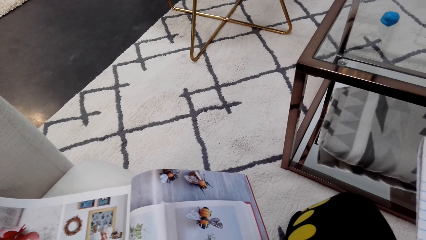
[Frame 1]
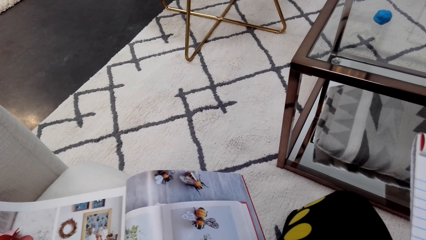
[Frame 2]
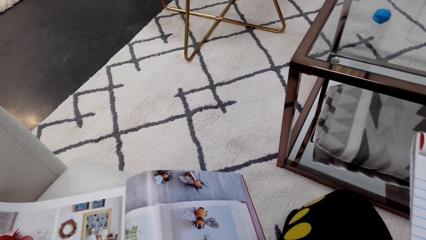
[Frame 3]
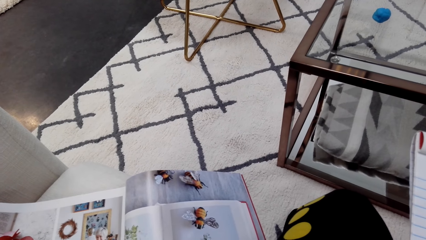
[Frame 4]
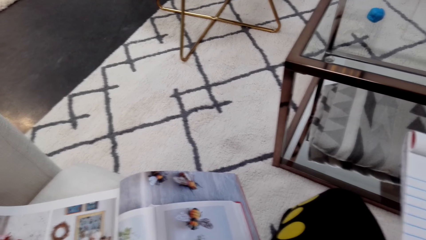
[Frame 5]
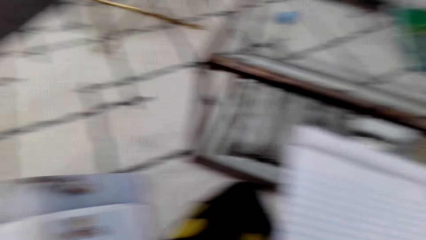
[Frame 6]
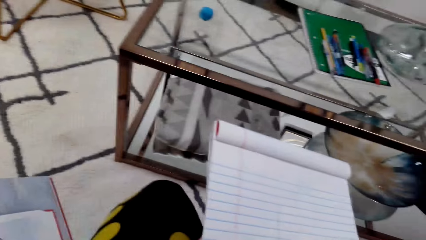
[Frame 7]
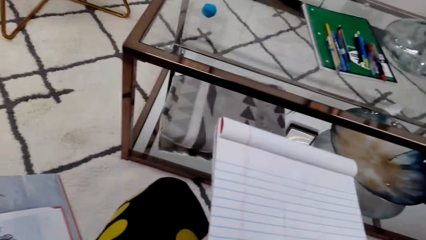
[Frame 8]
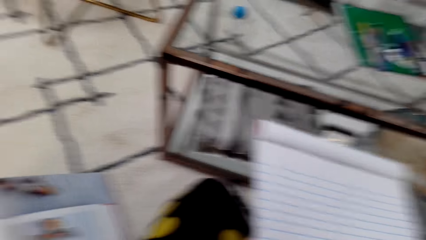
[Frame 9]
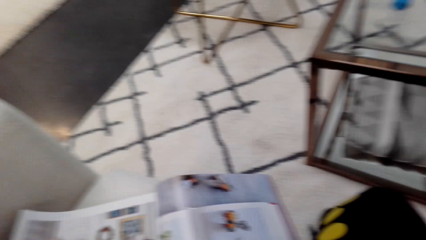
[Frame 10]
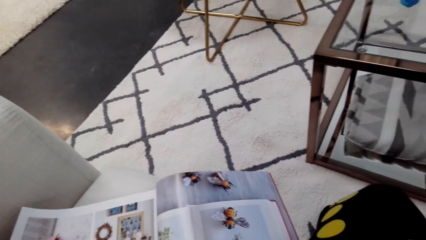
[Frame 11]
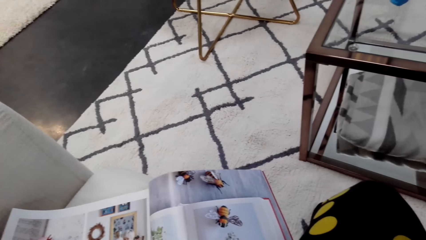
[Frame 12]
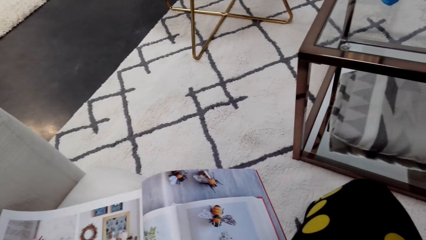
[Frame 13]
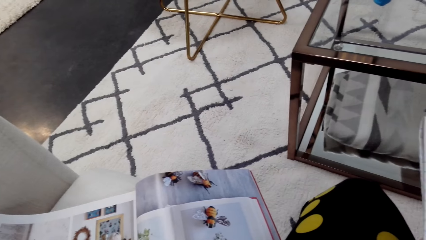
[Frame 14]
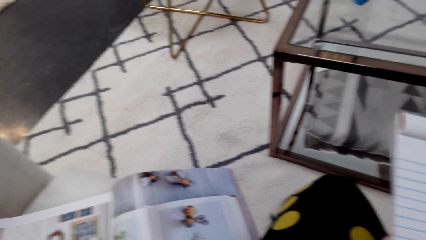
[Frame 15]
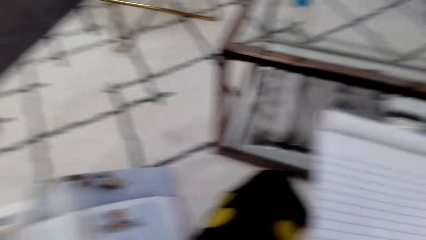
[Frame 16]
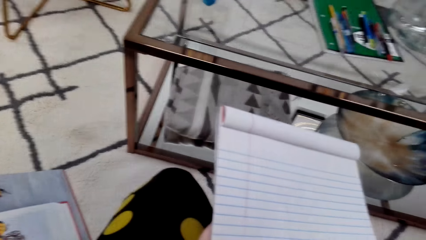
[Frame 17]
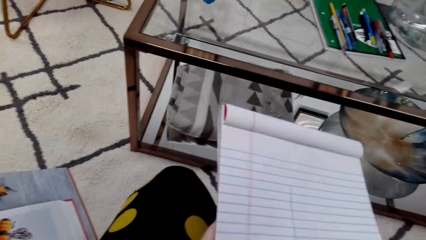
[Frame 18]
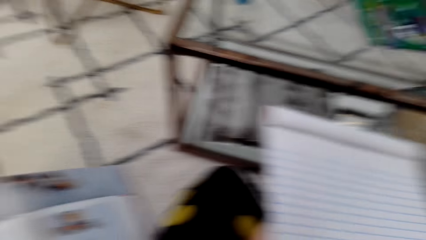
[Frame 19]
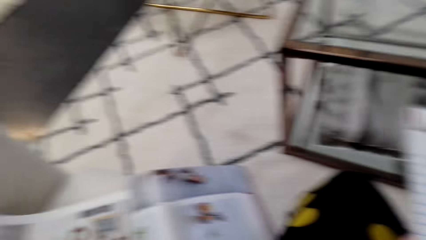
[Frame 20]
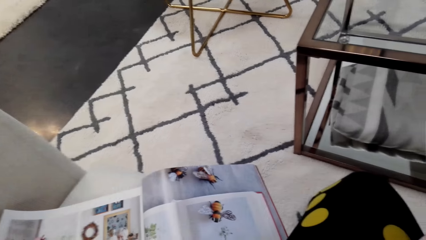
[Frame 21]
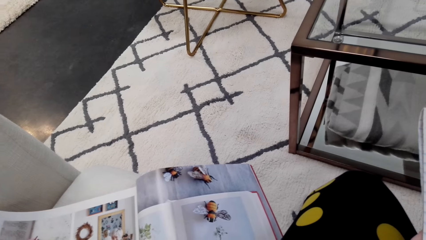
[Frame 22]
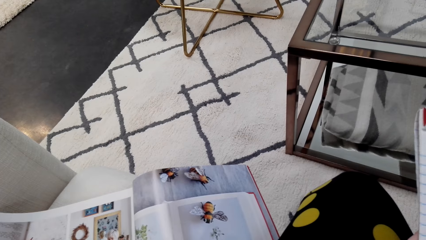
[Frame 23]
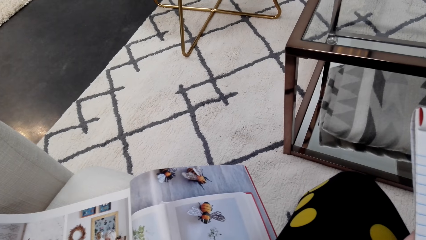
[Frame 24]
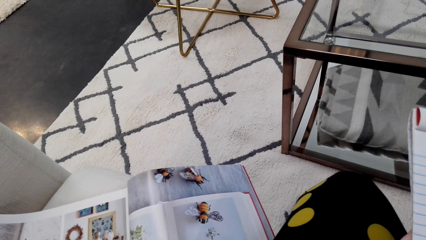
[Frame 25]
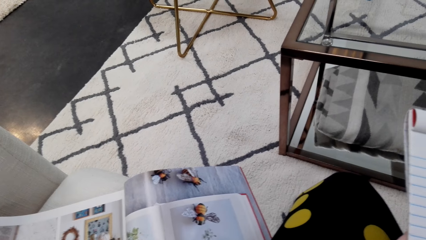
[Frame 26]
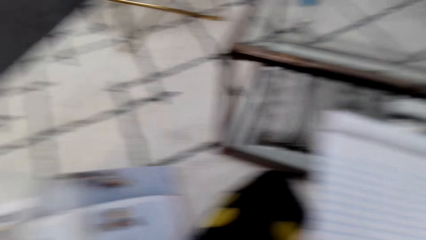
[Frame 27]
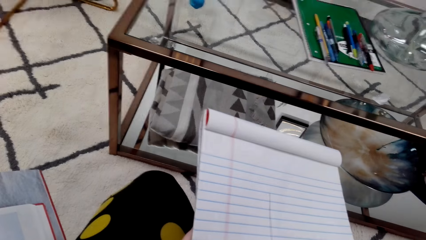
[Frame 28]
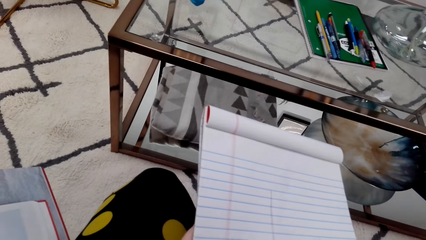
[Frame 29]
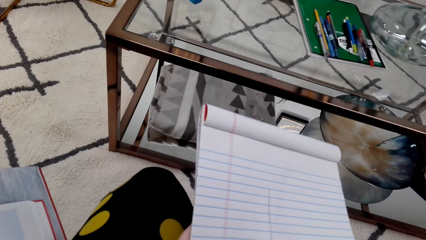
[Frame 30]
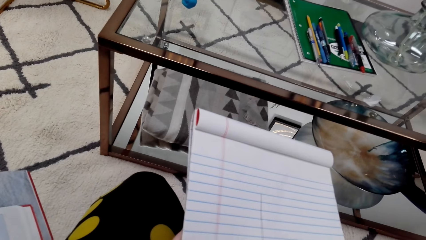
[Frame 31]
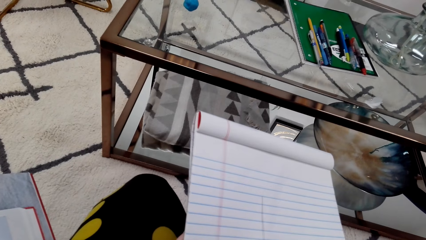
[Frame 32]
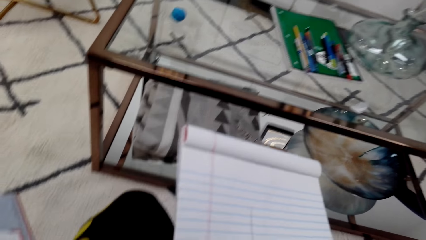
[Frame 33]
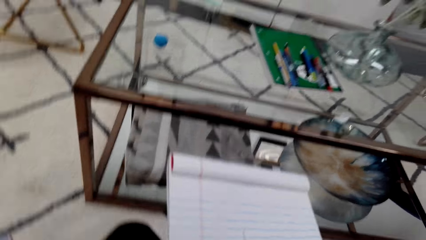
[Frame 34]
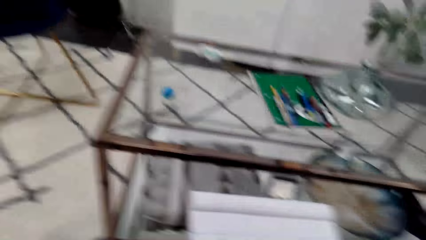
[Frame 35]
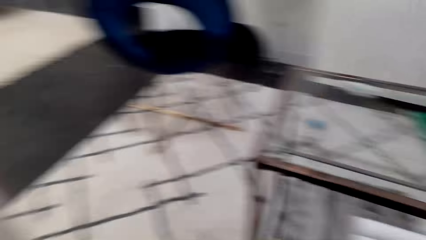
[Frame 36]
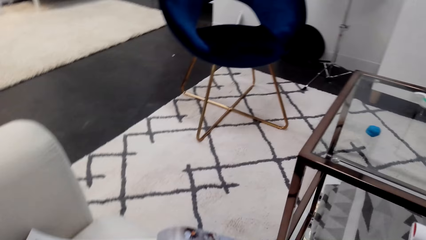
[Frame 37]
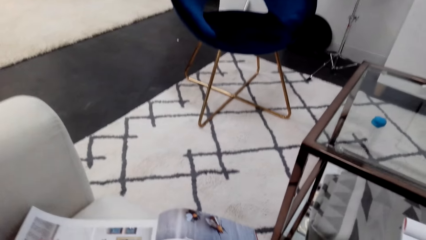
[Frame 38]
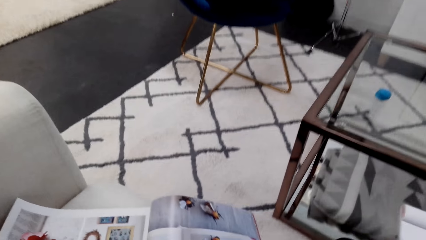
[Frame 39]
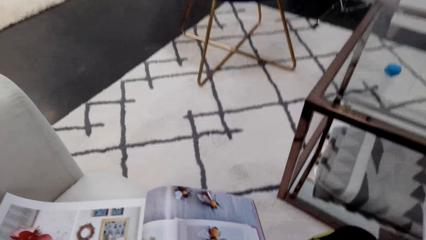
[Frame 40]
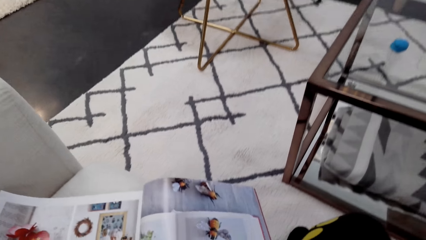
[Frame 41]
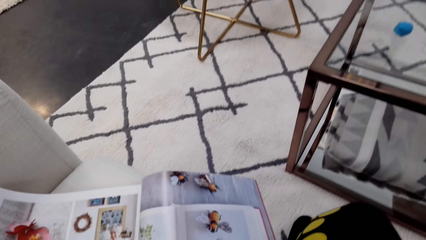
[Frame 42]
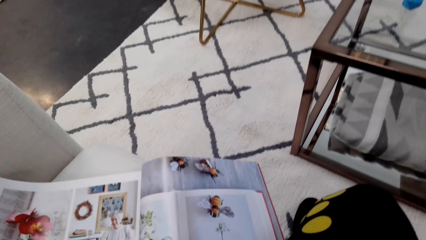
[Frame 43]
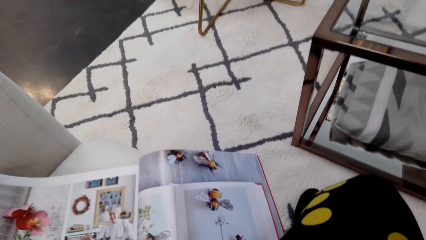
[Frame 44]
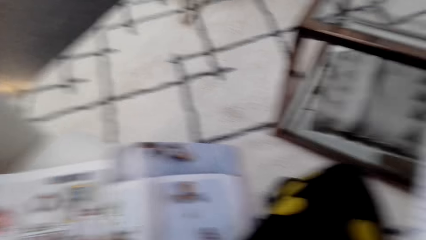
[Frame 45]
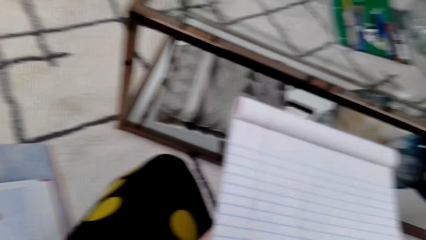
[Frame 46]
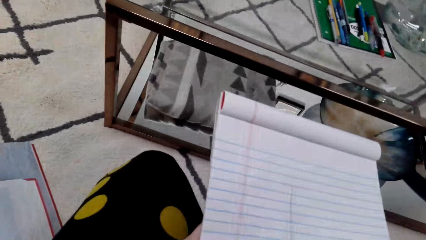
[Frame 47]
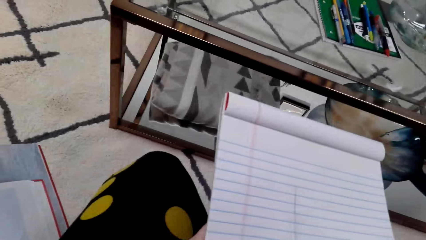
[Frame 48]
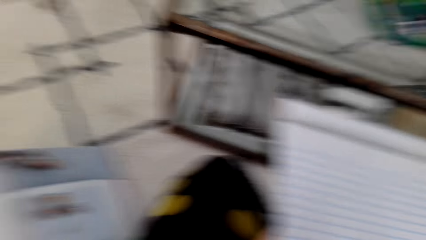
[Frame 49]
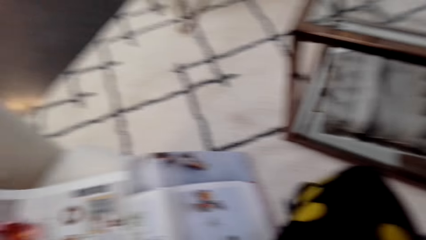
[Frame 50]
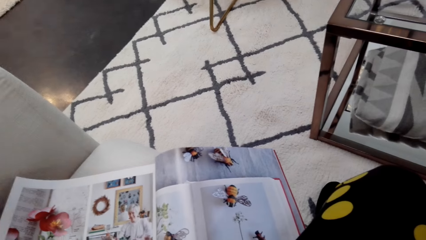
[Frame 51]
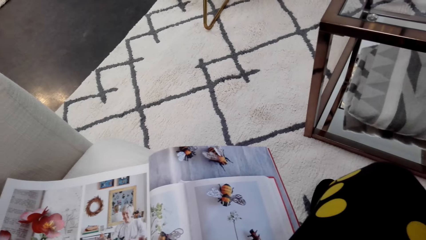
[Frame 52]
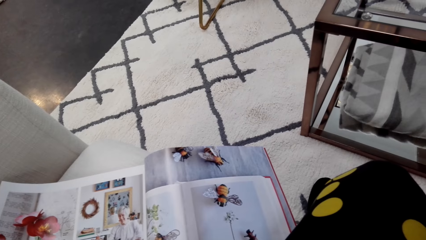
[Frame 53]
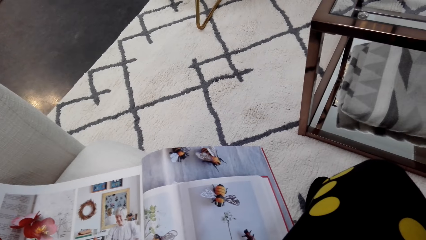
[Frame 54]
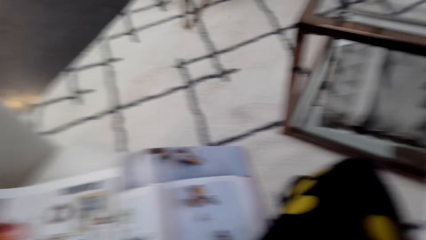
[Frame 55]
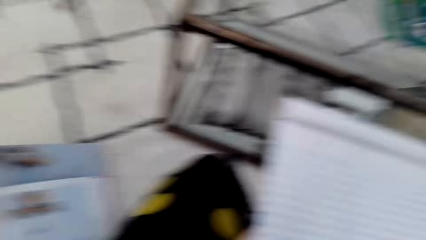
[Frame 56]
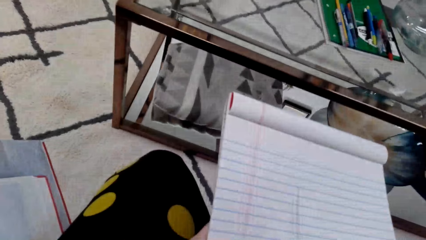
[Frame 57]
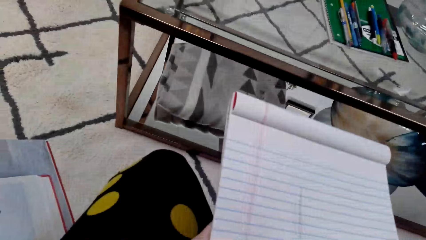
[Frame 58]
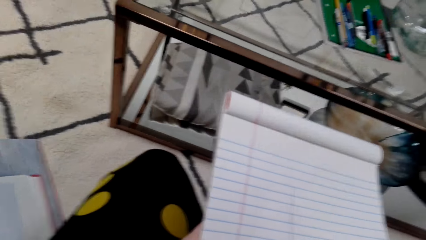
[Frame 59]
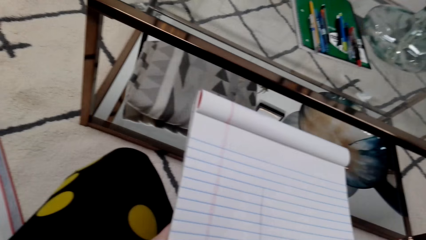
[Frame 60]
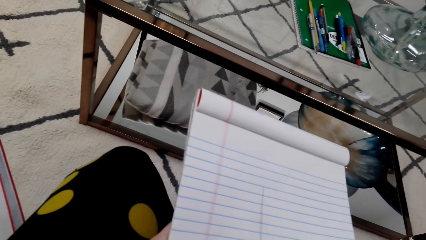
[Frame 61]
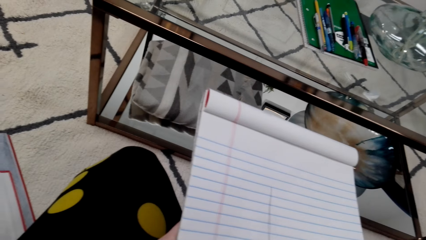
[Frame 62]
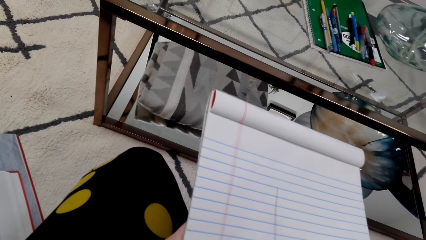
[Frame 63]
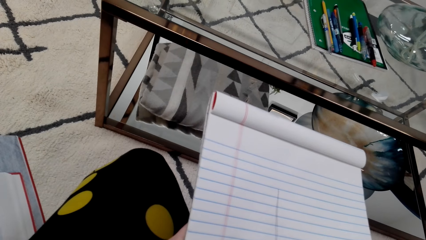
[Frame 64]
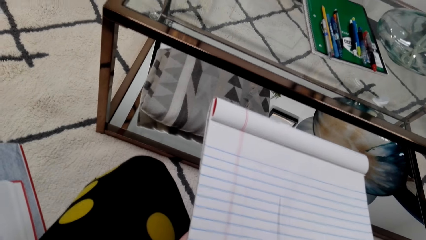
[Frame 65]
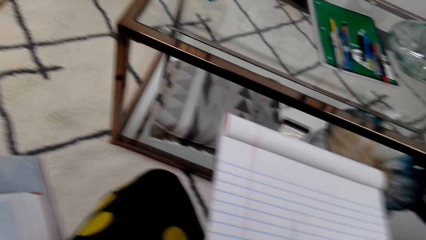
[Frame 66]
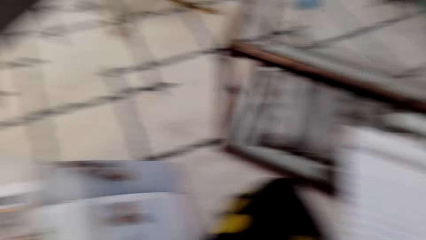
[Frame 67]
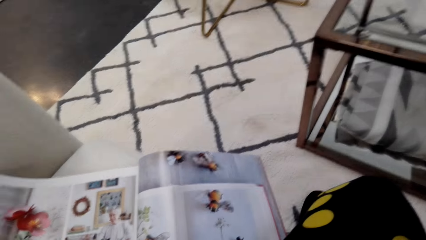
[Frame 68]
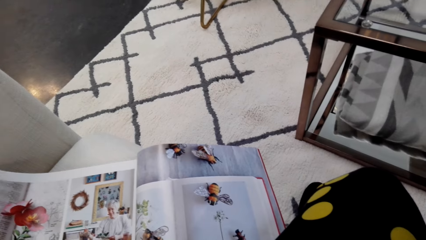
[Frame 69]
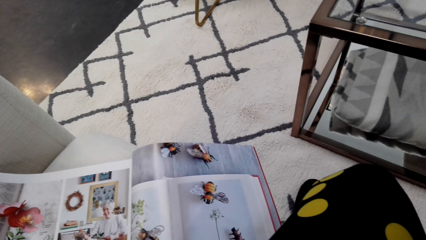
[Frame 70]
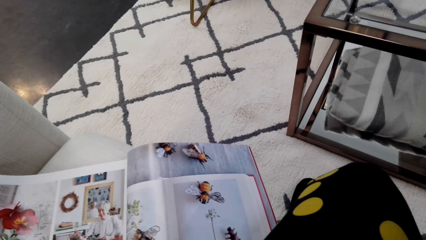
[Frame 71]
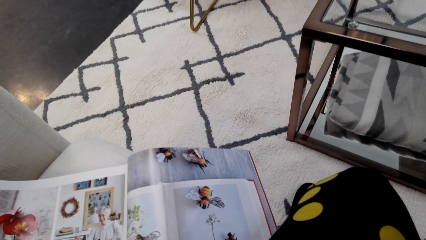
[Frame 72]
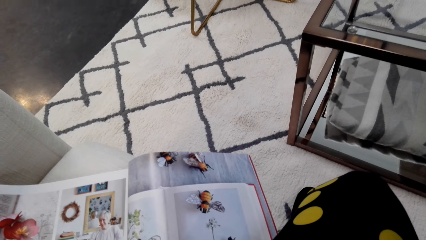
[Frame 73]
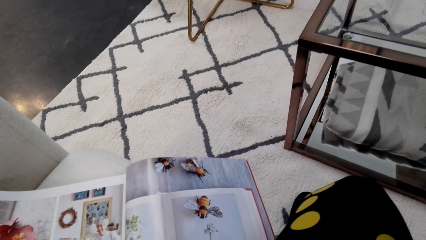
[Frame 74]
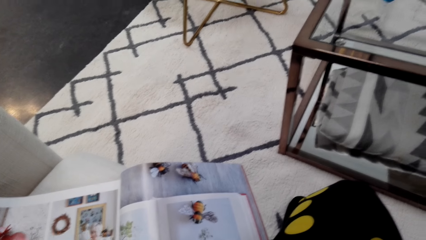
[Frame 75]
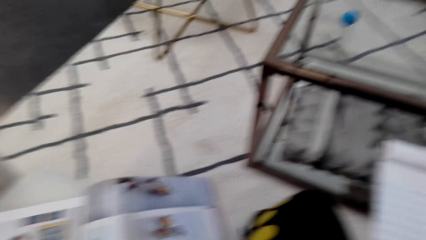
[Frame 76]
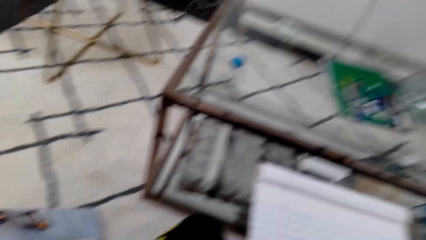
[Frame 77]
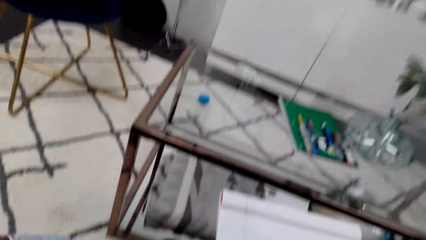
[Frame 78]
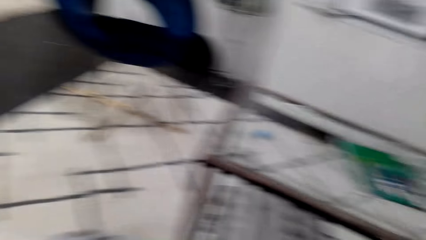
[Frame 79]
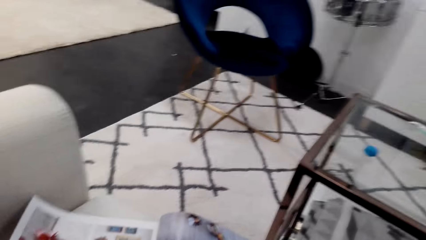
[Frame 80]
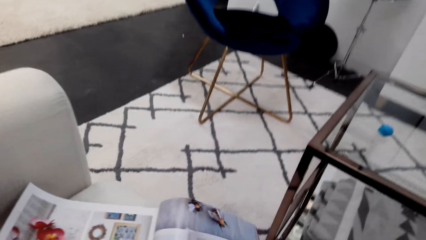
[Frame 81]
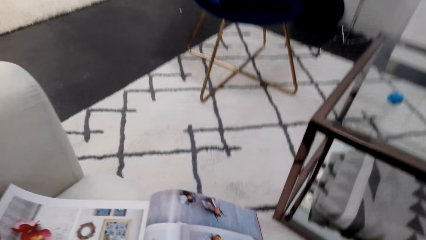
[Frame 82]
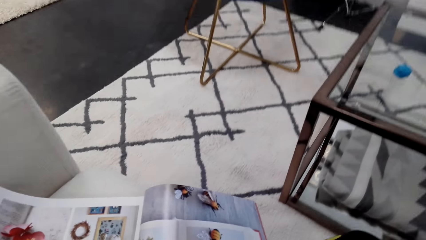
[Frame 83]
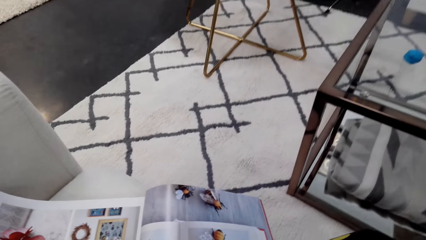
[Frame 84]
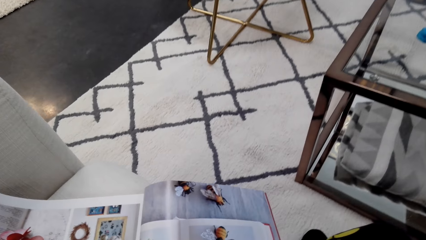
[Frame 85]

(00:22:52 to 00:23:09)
The camera wearer draws on a notebook. They look at a picture in a magazine. They draw on the notebook. They look at the picture in the magazine. They draw on the notebook. They look at the picture in the magazine. They draw on the notebook. They look at the picture in the magazine. They draw on the notebook. They look at the picture in the magazine.
